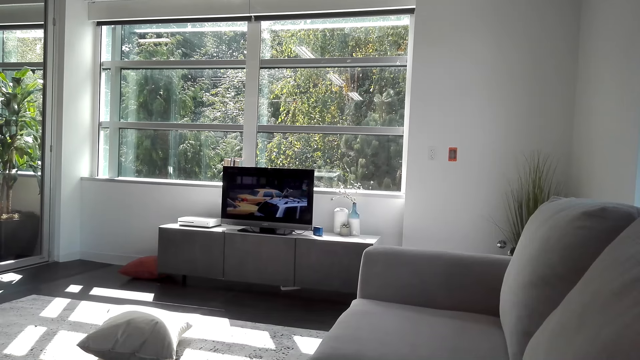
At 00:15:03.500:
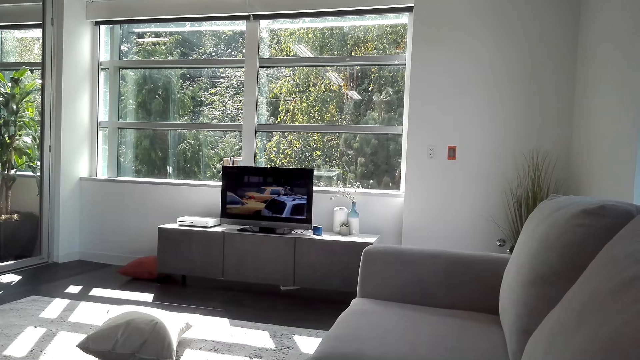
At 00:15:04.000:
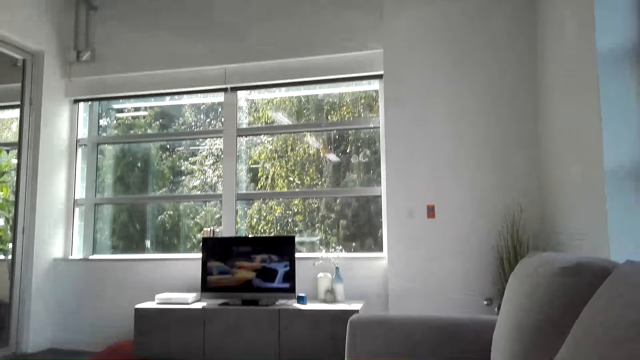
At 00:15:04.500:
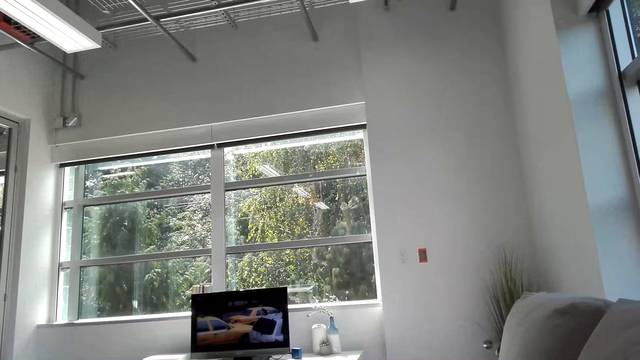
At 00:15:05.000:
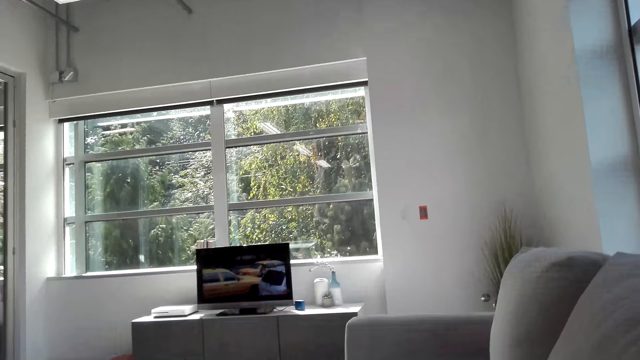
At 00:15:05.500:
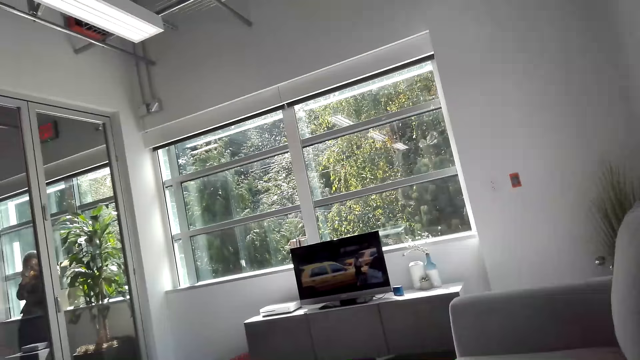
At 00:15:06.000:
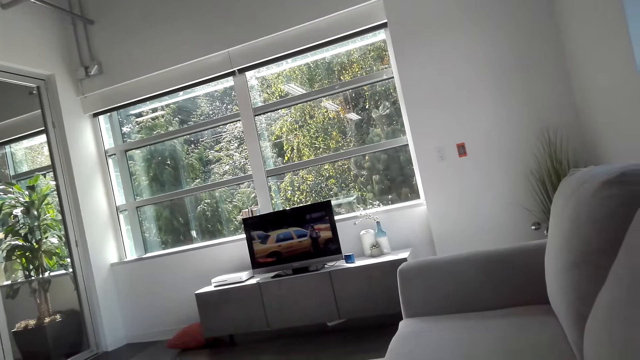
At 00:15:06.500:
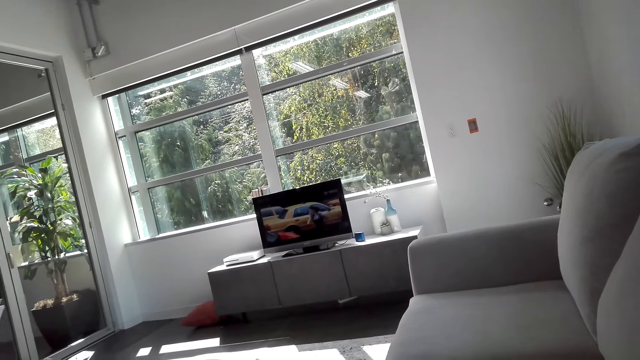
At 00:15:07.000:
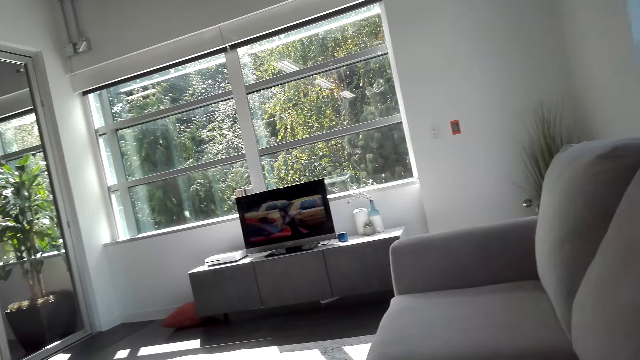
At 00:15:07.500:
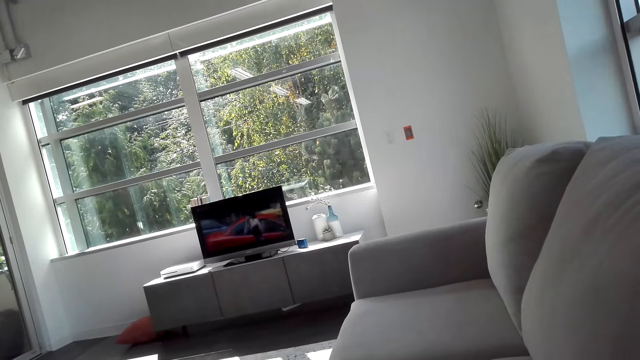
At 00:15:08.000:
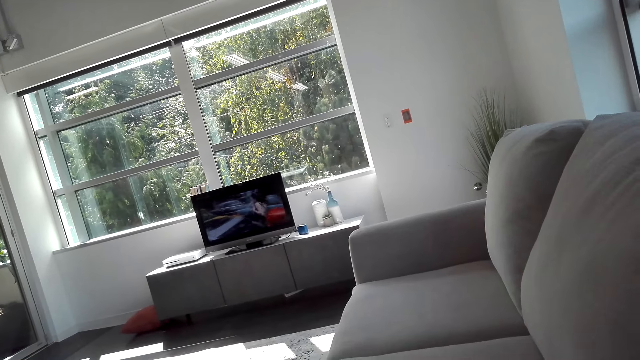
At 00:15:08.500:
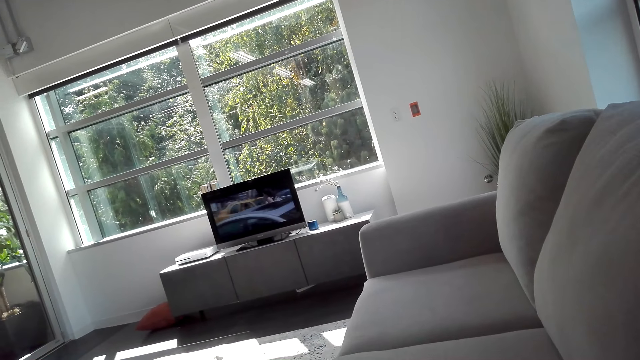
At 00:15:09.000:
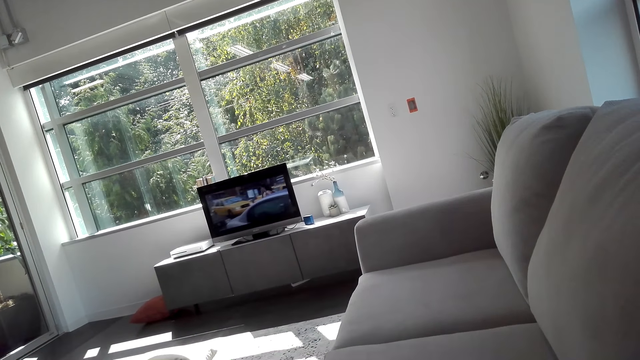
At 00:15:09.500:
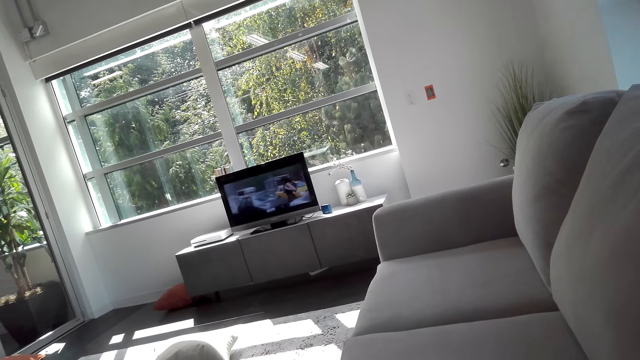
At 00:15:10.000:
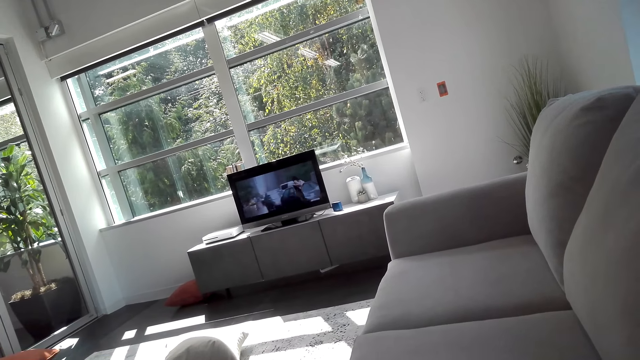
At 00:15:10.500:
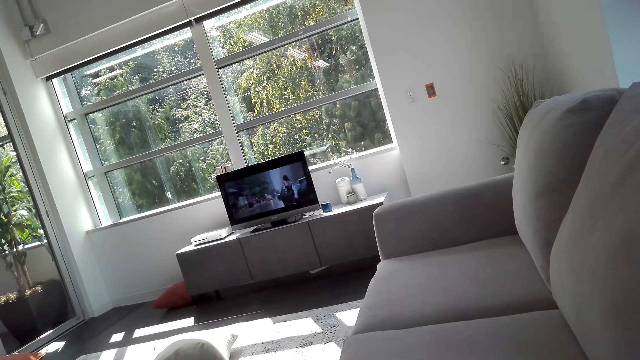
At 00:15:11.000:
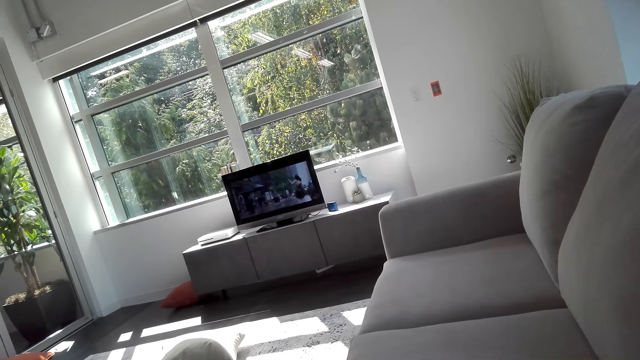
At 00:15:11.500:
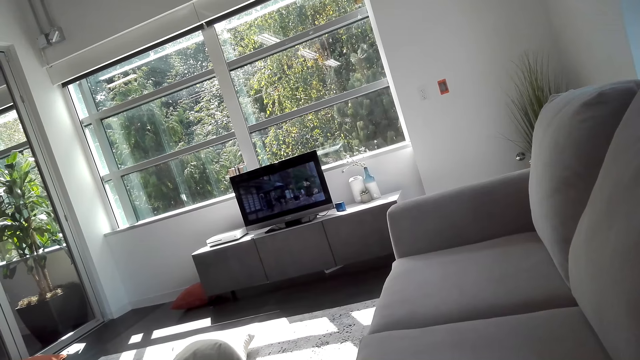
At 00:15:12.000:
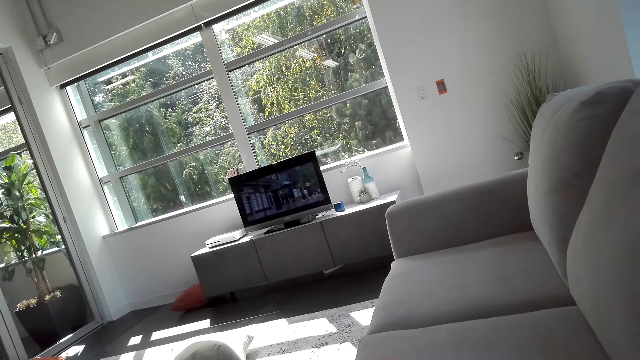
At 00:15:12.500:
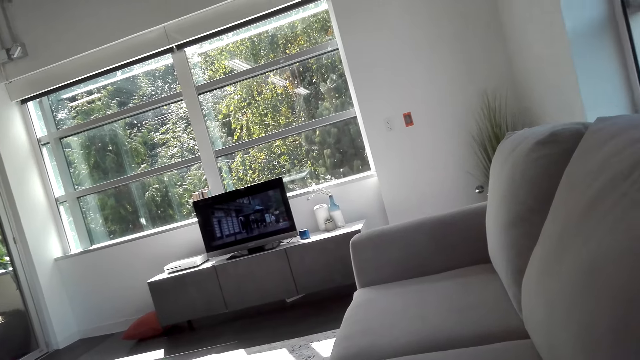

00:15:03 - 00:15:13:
The camera wearer looks around. They watch television.

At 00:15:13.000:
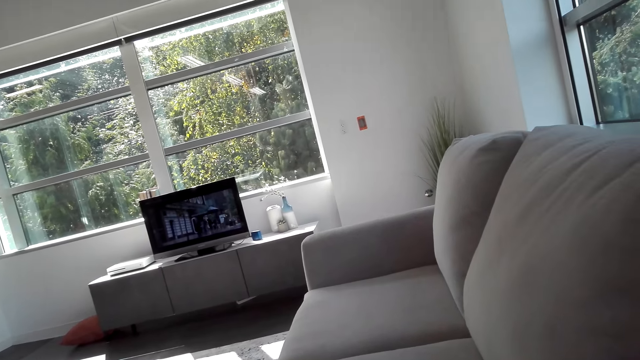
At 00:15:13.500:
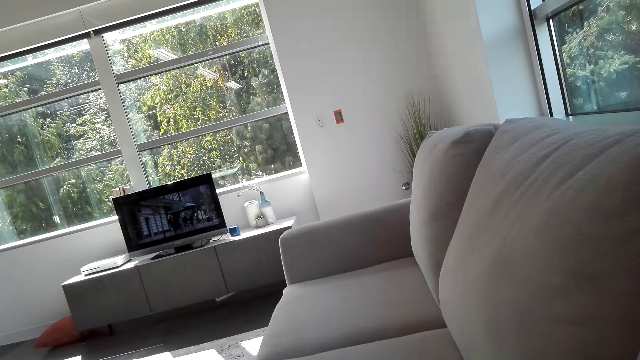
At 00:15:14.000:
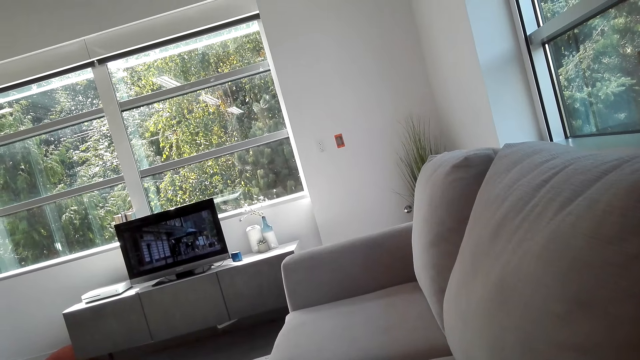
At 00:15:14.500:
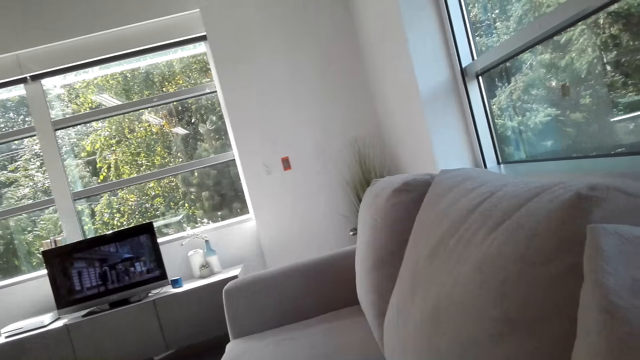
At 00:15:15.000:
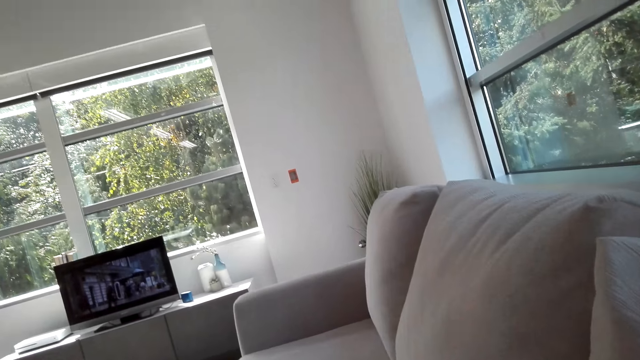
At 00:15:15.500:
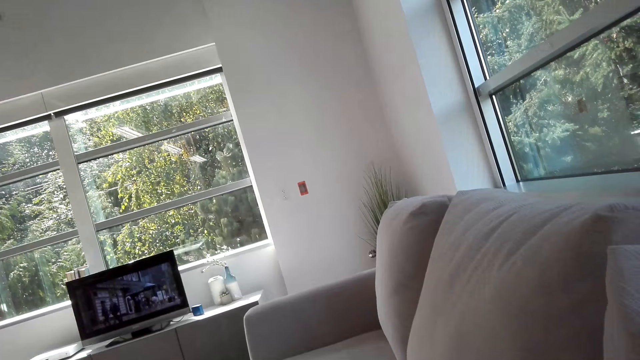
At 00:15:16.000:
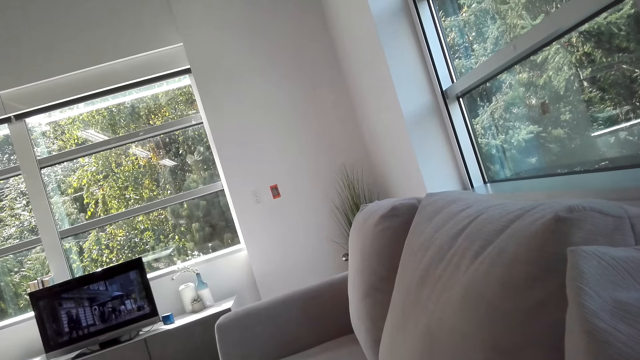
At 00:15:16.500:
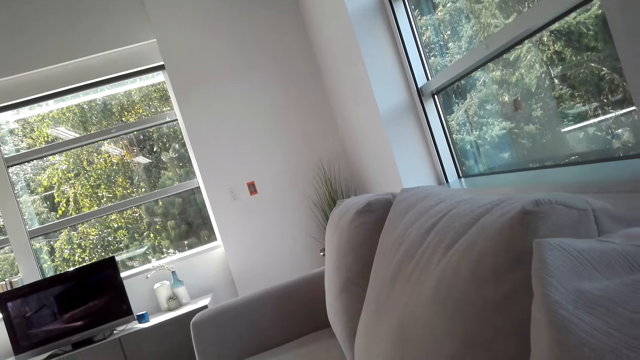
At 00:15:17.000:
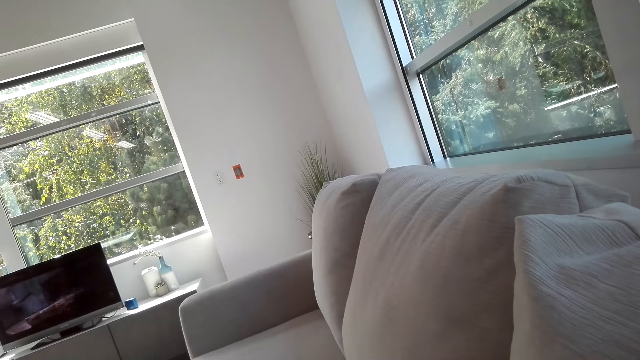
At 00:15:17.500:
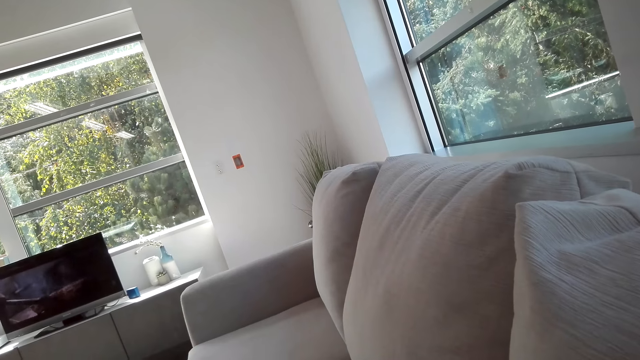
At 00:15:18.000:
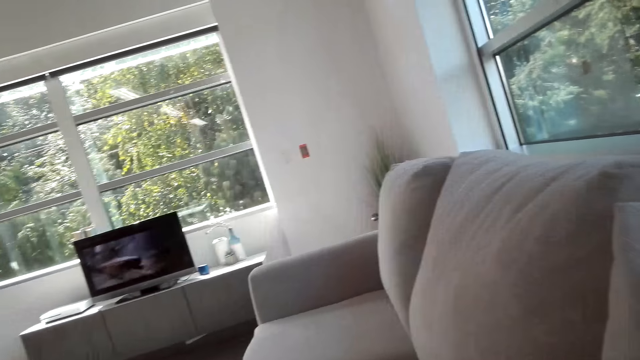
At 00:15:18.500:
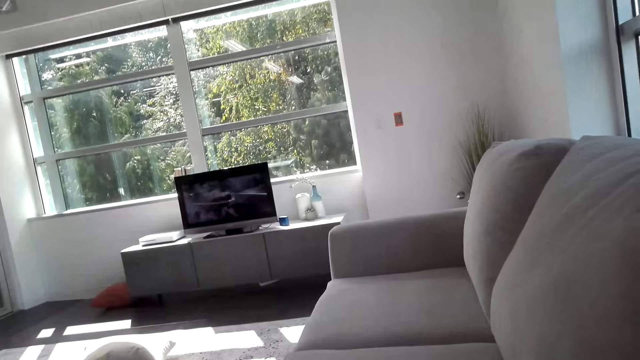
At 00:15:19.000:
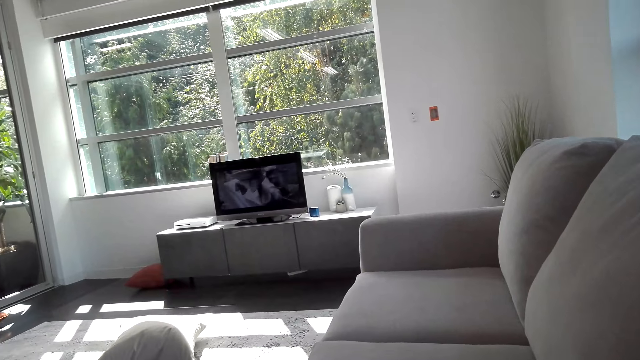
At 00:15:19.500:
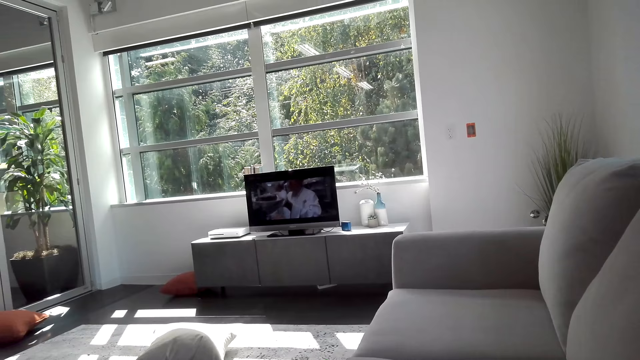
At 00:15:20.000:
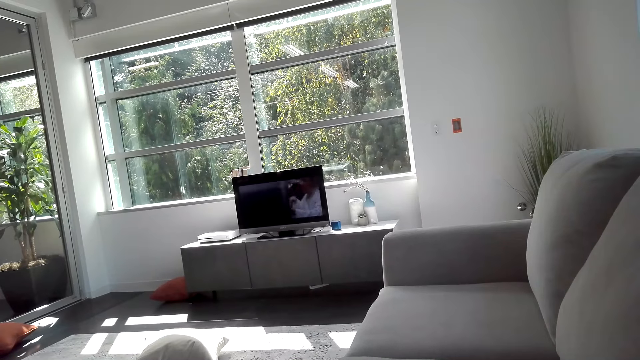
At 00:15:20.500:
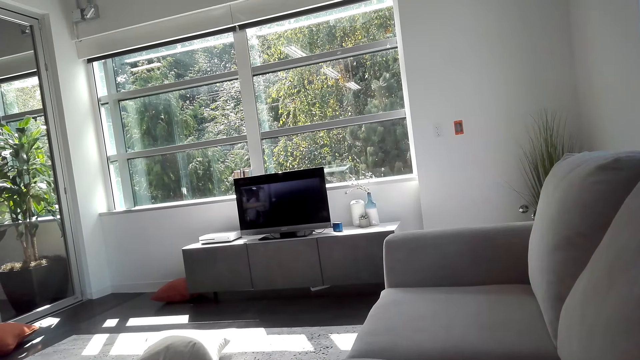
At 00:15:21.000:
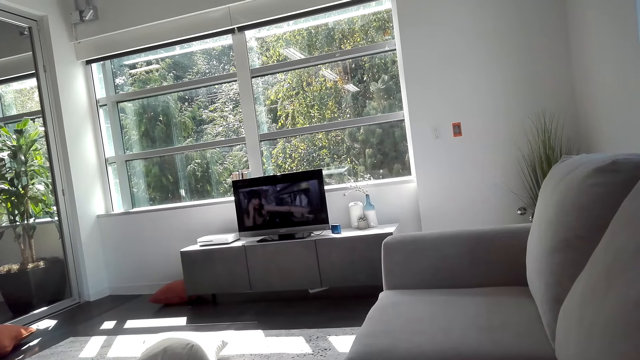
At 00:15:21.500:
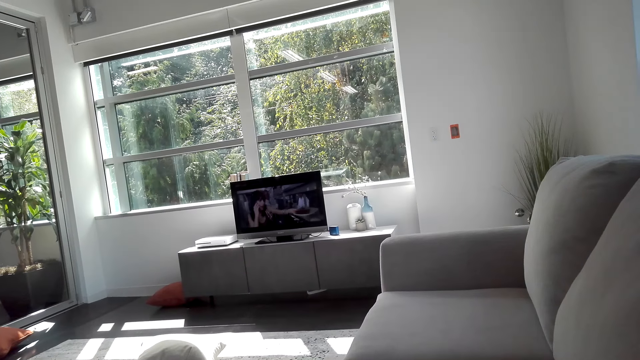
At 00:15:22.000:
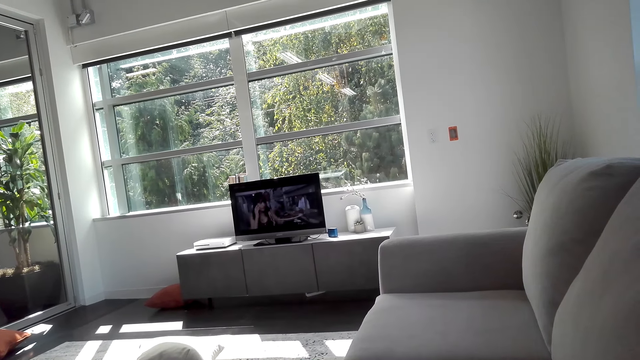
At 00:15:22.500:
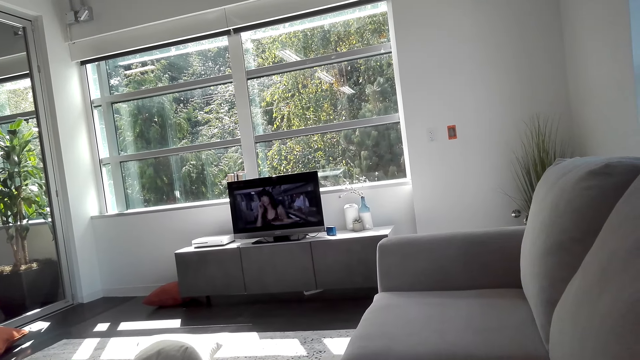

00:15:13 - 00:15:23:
The camera wearer looks around. They watch television.
